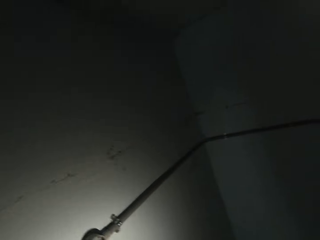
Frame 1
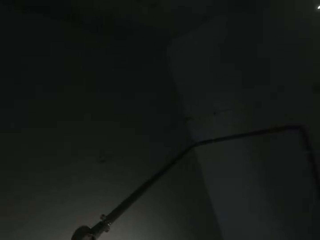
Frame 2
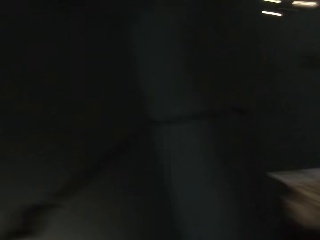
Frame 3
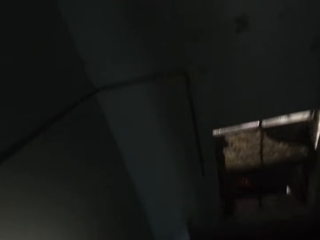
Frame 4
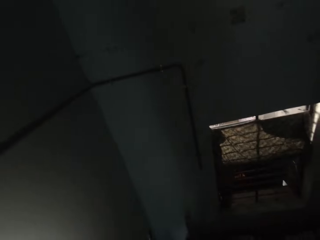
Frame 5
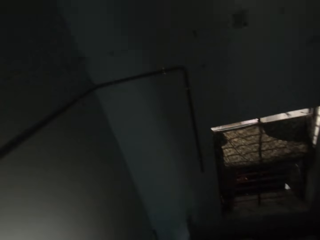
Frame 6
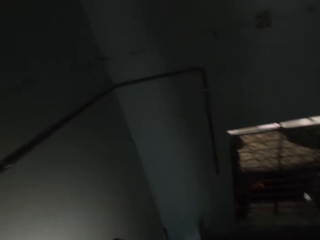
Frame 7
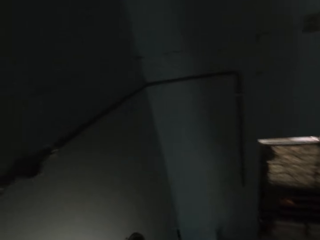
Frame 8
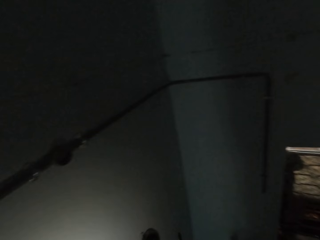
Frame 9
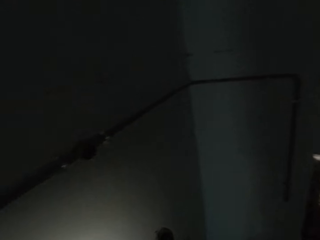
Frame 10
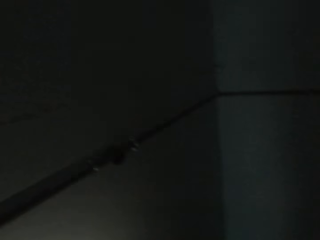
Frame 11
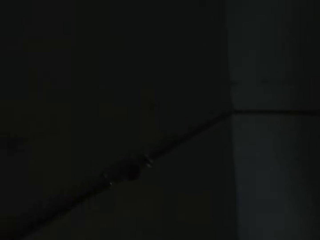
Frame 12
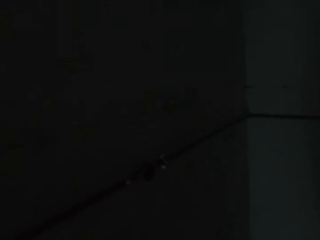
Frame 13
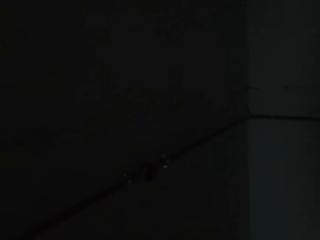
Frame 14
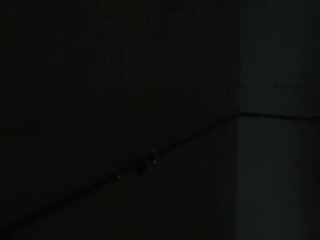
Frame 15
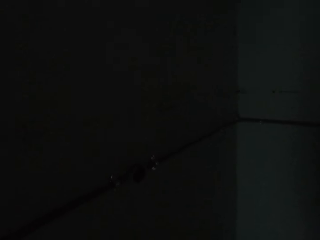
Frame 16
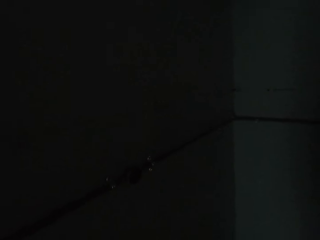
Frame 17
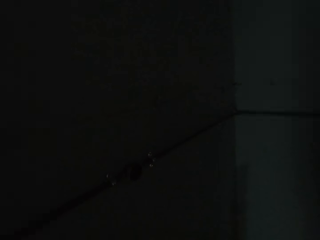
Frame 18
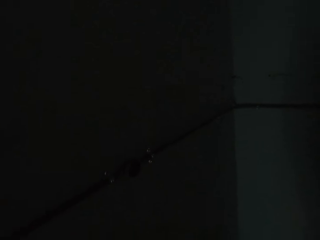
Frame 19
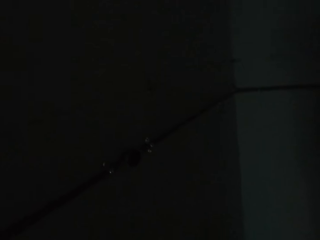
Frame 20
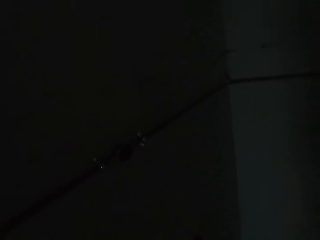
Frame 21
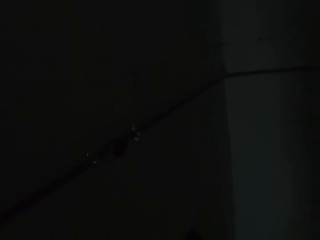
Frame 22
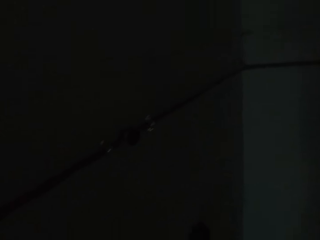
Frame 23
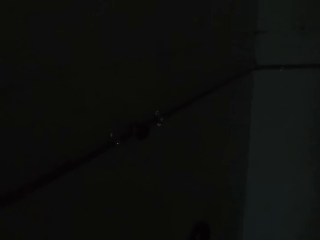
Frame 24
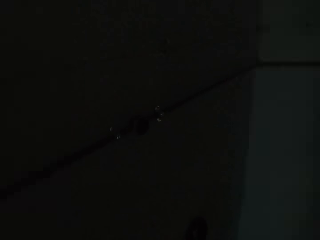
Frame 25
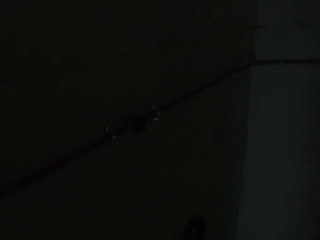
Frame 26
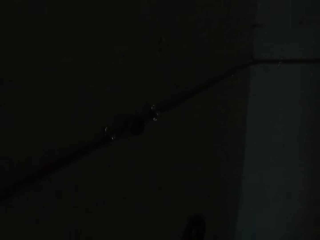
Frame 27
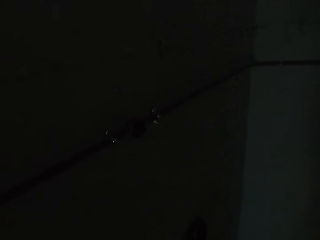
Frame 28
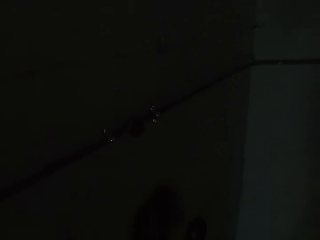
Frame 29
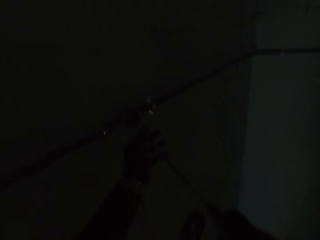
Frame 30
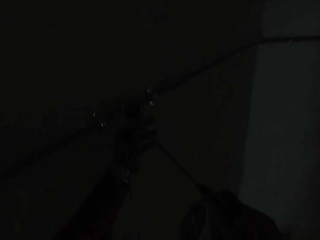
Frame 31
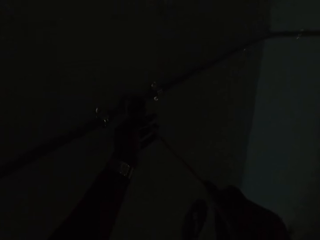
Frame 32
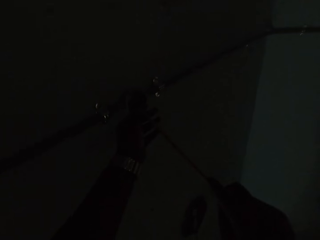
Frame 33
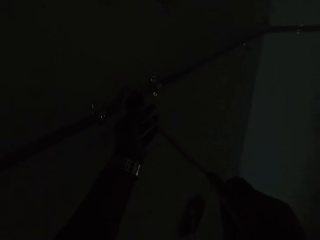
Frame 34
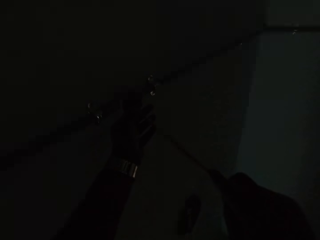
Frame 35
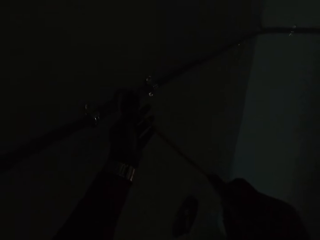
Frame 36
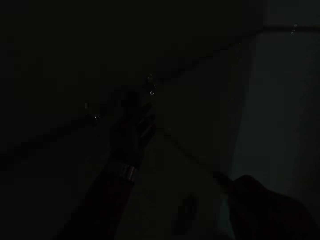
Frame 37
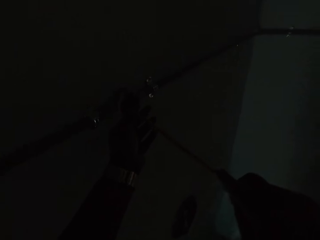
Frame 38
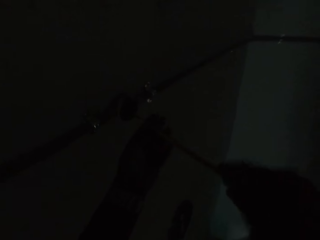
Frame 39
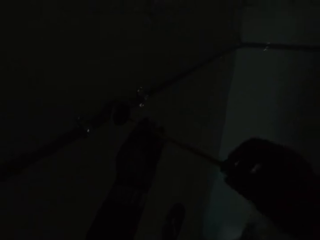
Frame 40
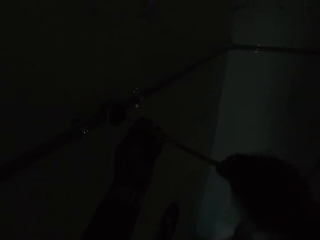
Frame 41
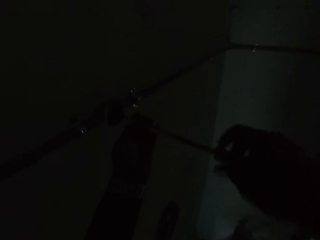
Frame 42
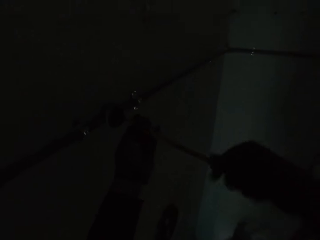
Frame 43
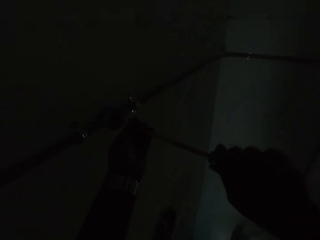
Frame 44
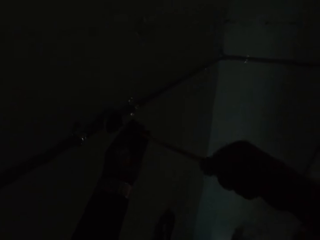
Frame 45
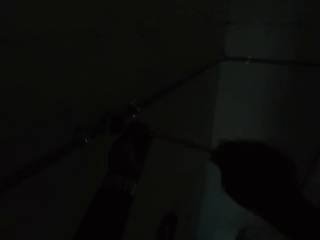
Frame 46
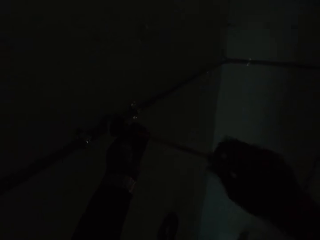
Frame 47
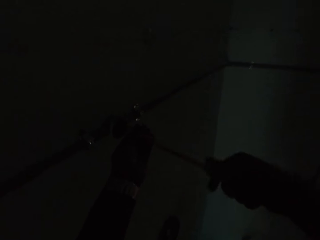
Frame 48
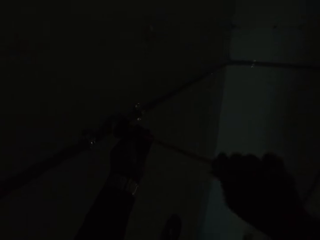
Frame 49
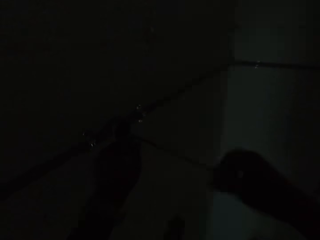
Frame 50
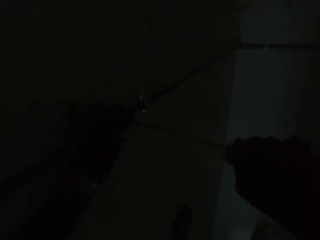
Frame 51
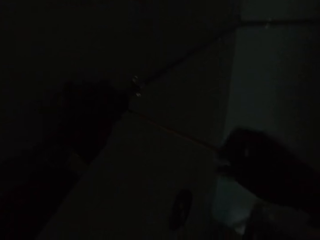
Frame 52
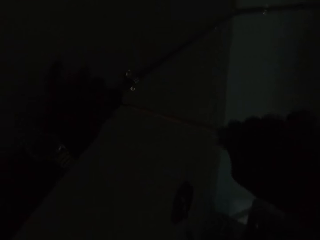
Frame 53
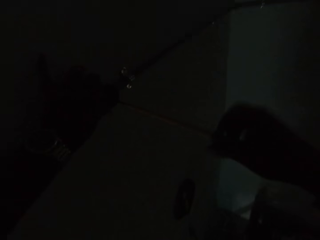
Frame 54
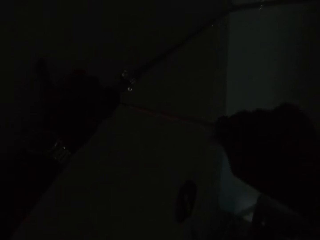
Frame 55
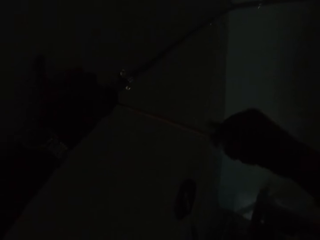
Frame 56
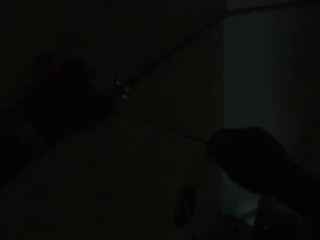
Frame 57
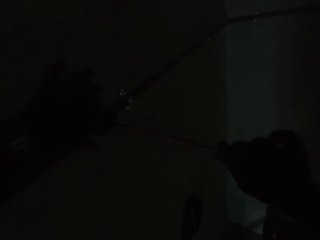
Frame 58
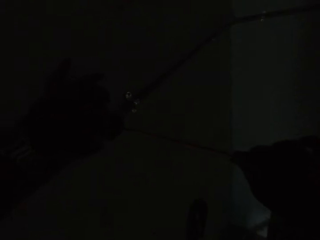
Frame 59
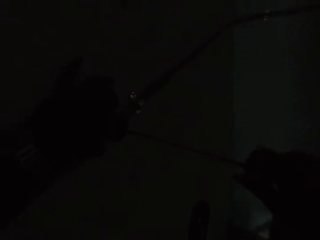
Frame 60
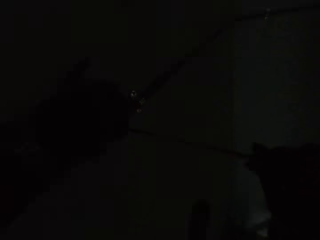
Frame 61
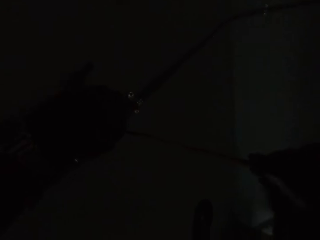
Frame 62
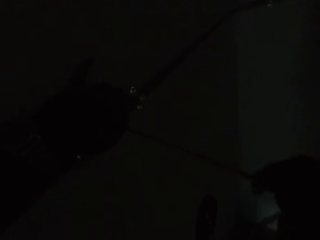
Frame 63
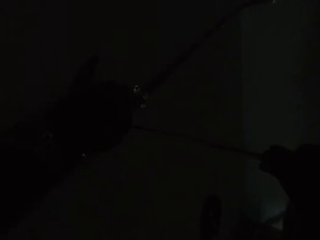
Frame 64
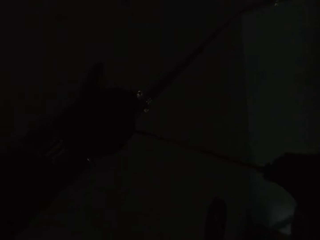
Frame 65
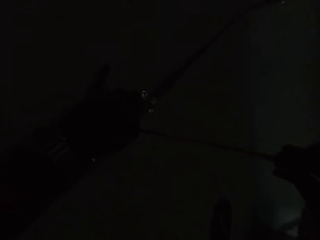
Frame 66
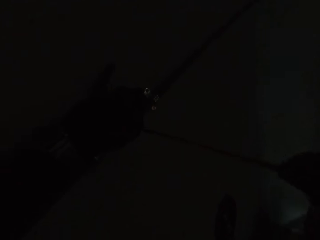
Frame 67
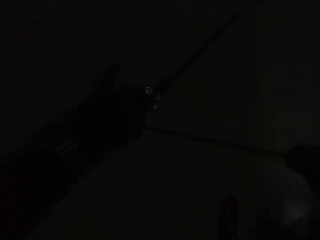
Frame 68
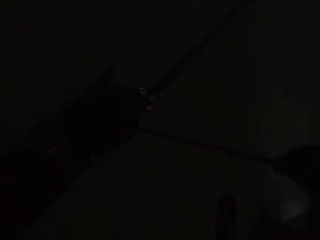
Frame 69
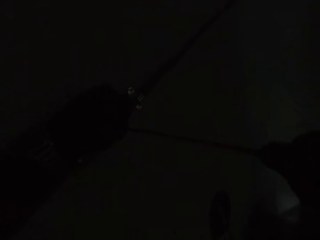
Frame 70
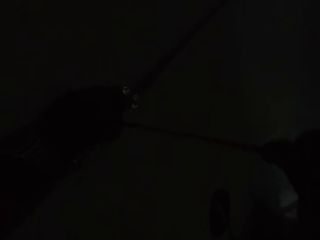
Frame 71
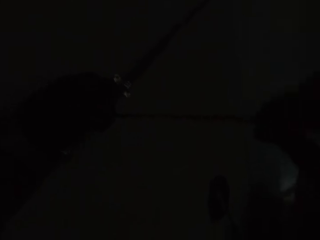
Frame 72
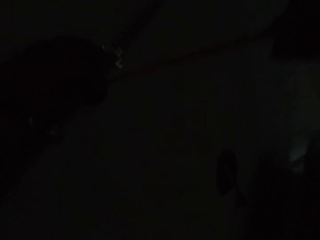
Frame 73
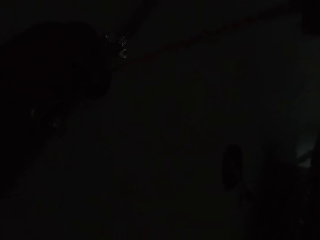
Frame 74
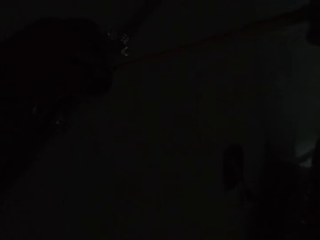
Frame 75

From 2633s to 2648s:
A man talks to the camera wearer. The camera wearer places the screwdriver on the regulator. He fastens the screw on the wall with the screwdriver in his right hand. He unscrews the regulator's screws with the screwdriver. He holds the pipe with his left hand. He unscrews the regulator's screws with the screwdriver.

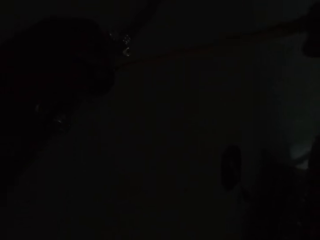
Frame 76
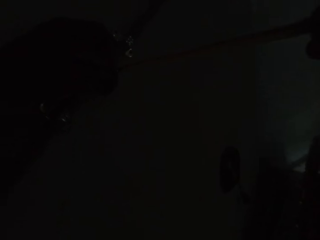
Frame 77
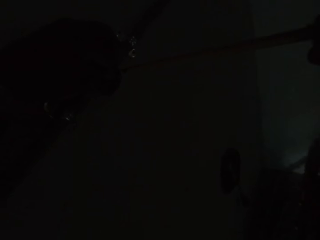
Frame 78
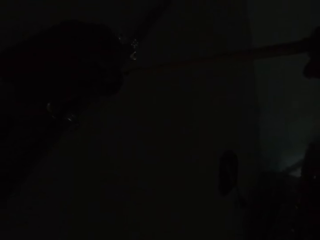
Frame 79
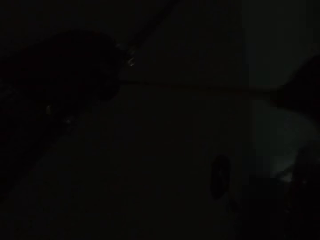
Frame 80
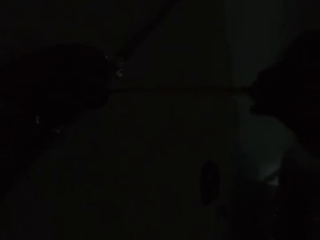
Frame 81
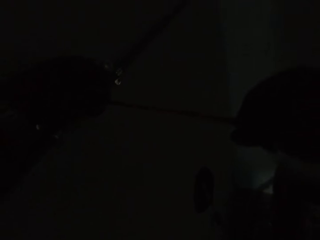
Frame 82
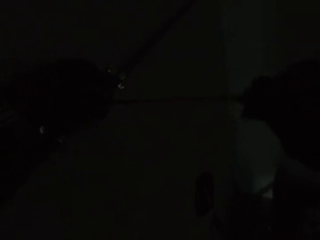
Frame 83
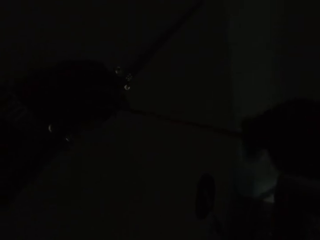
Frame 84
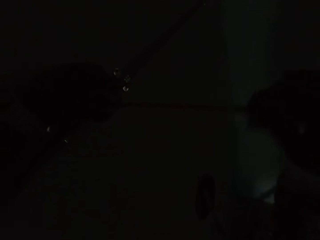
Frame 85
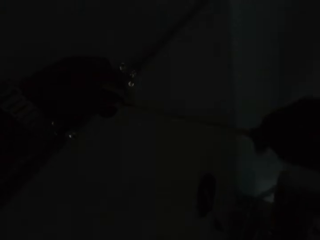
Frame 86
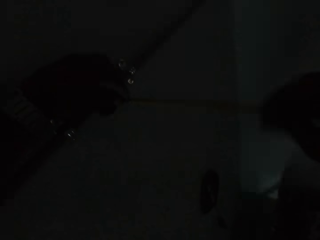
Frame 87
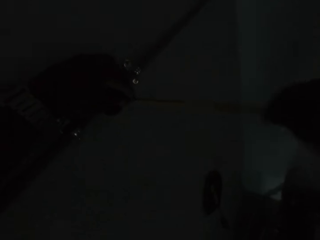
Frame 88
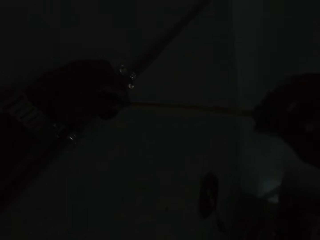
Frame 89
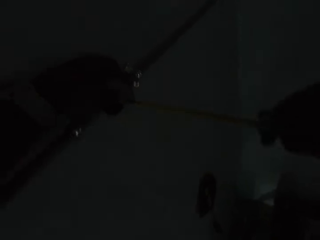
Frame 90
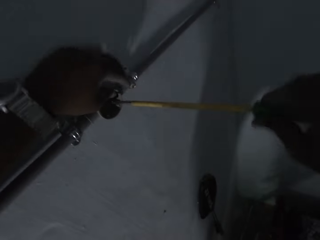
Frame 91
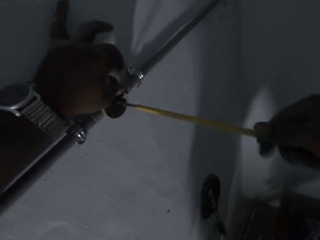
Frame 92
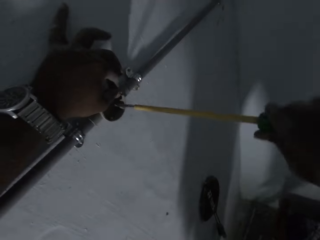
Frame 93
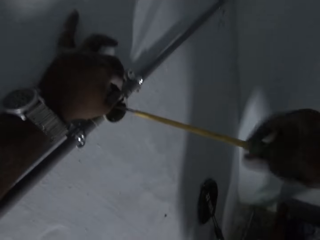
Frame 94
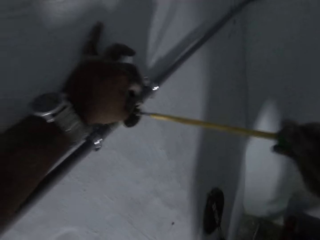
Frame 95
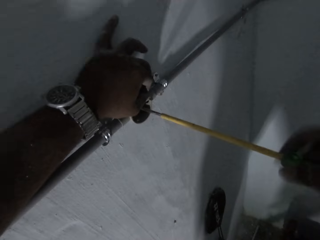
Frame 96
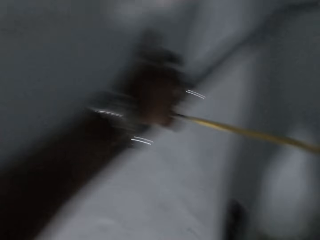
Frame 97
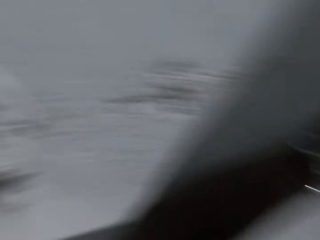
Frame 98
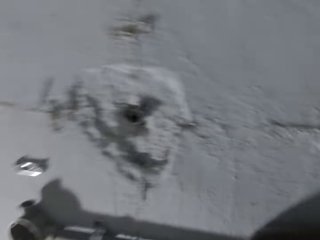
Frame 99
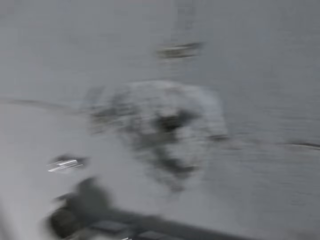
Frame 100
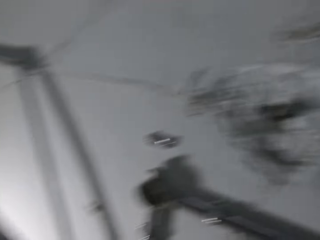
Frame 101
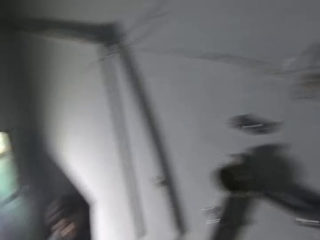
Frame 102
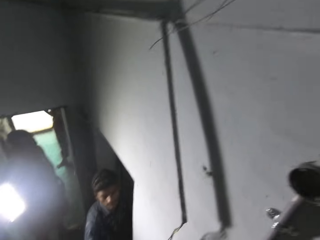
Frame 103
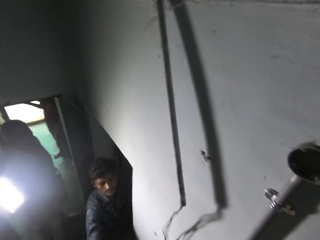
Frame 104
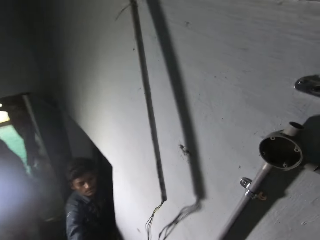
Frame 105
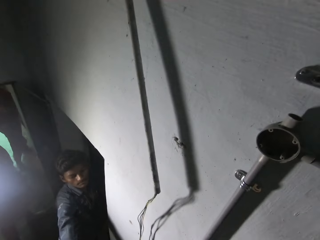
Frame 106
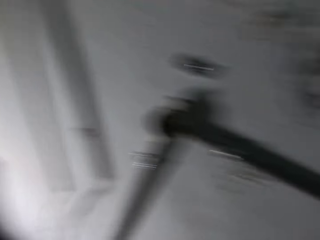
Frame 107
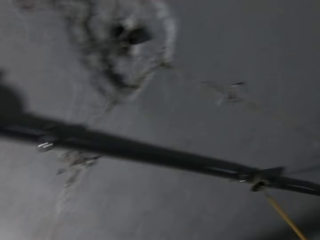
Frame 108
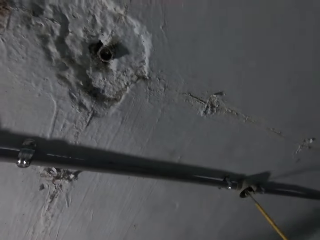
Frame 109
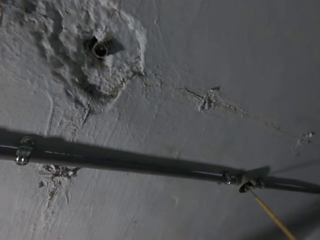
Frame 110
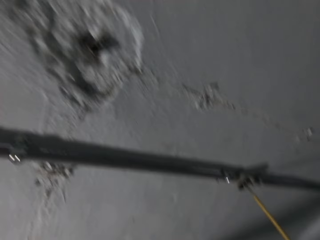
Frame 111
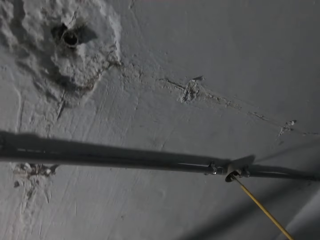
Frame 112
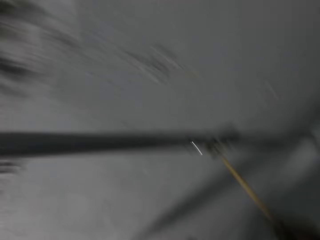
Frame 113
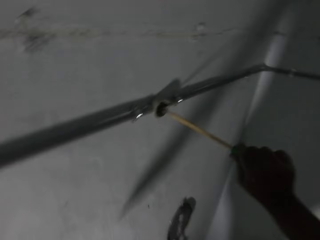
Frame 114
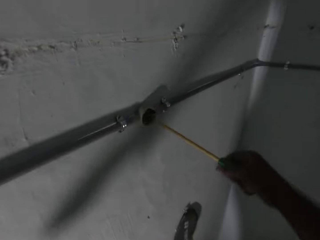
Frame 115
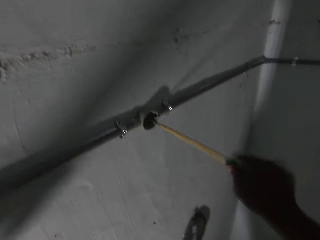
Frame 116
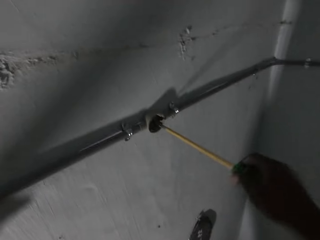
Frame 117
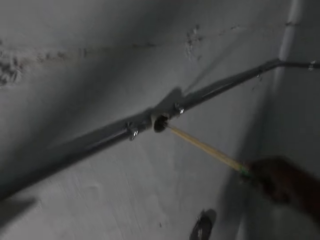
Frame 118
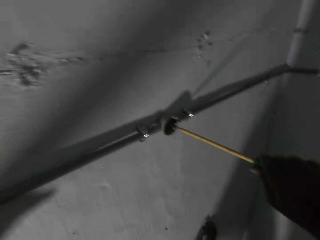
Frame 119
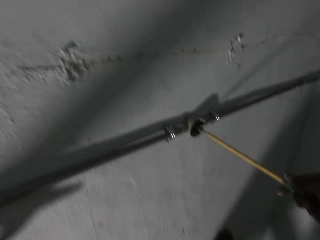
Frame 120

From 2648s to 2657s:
The camera wearer turns towards a man. They unscrew the regulator's screws with the screwdriver.
